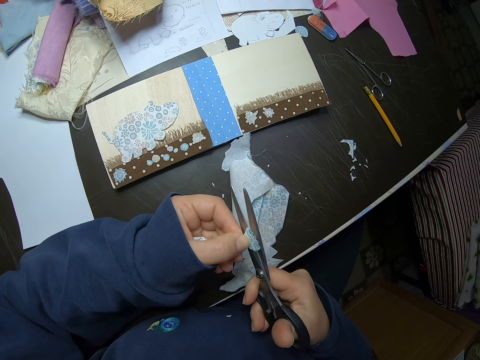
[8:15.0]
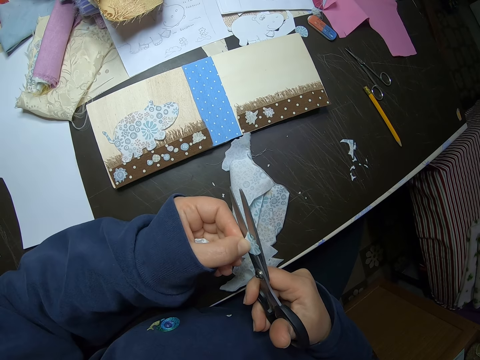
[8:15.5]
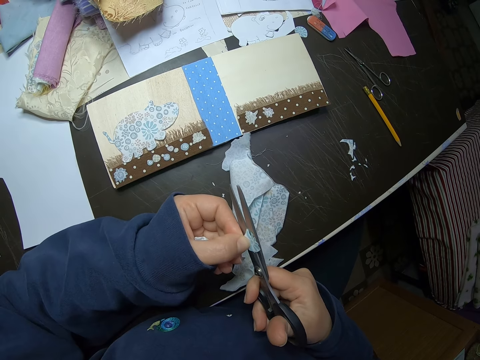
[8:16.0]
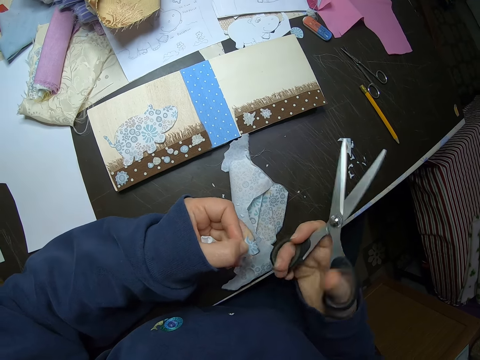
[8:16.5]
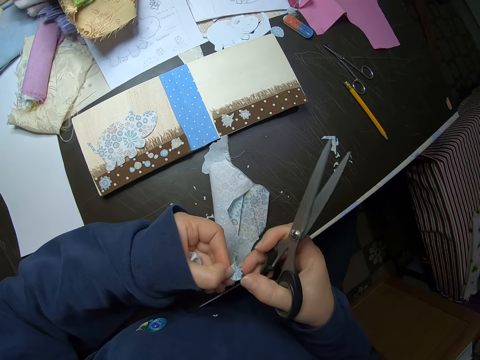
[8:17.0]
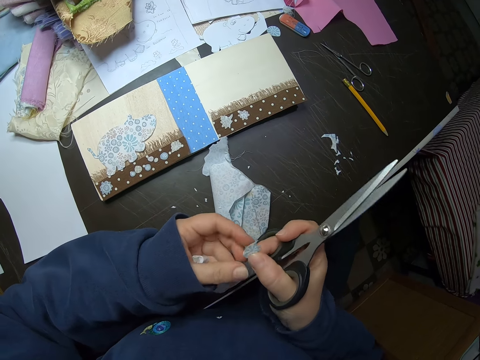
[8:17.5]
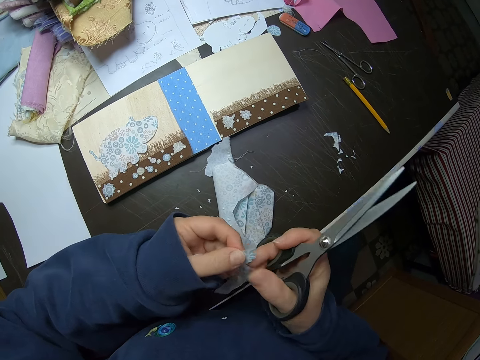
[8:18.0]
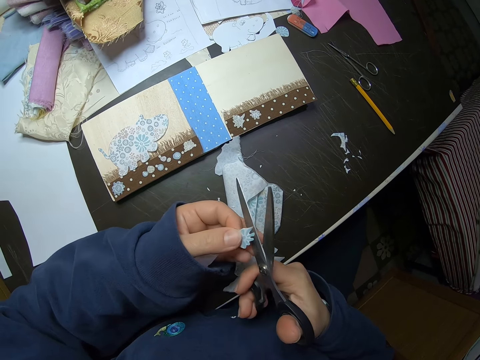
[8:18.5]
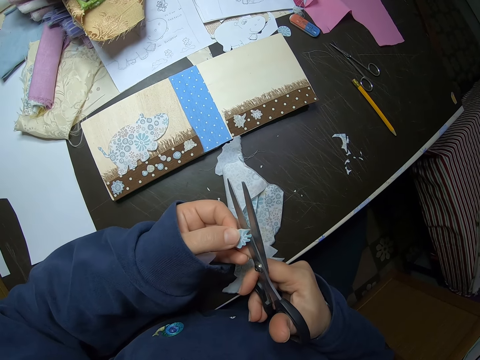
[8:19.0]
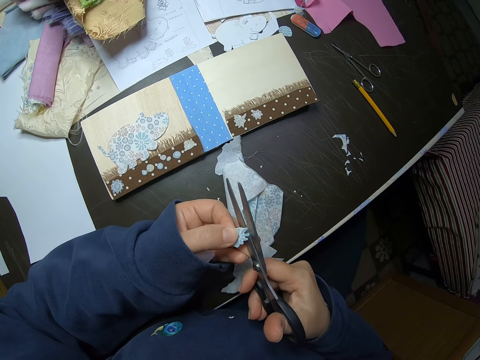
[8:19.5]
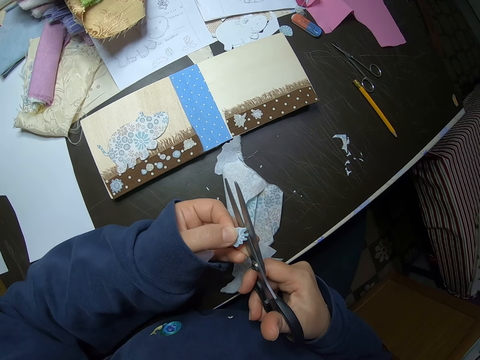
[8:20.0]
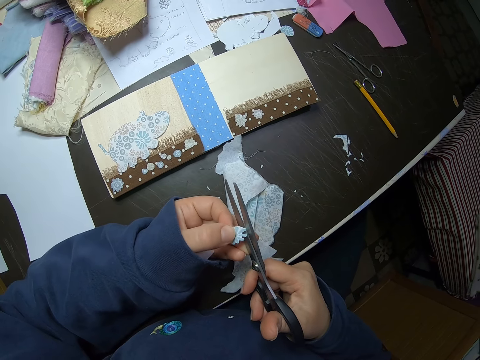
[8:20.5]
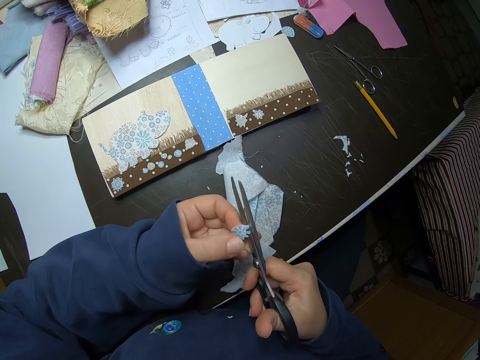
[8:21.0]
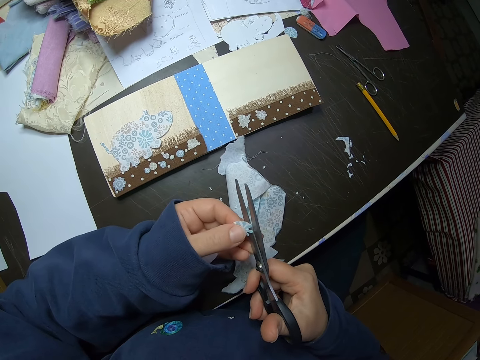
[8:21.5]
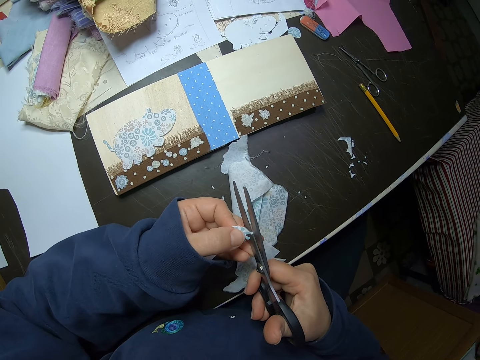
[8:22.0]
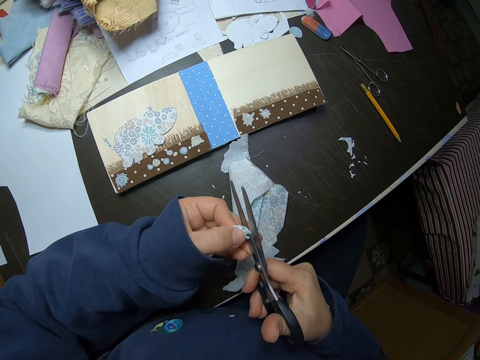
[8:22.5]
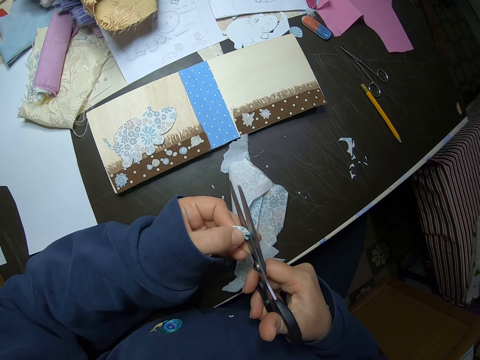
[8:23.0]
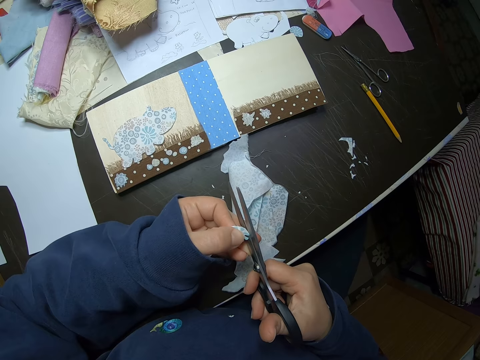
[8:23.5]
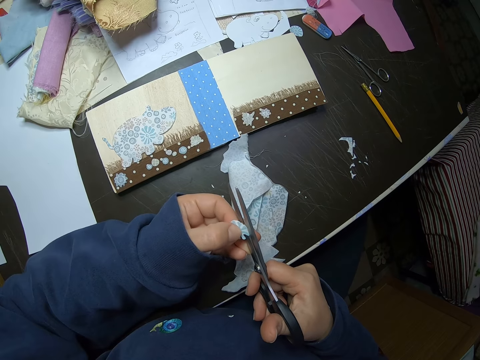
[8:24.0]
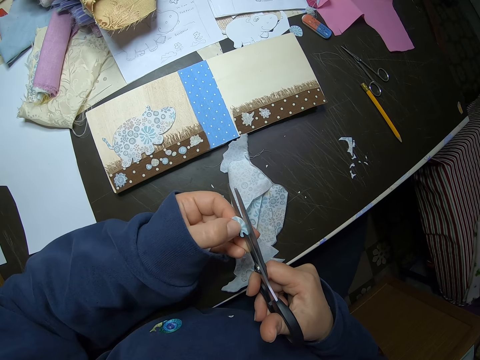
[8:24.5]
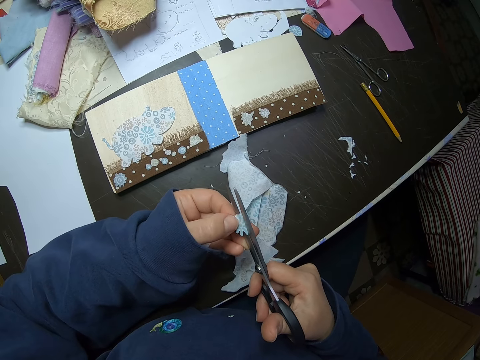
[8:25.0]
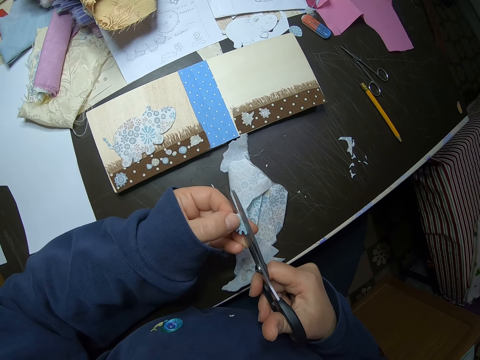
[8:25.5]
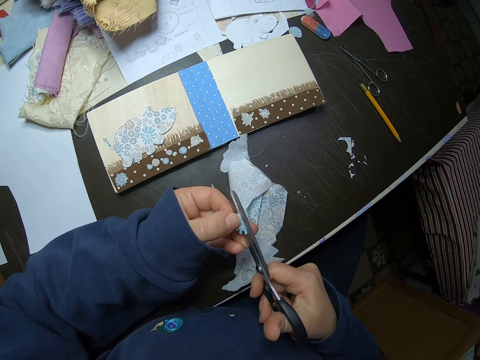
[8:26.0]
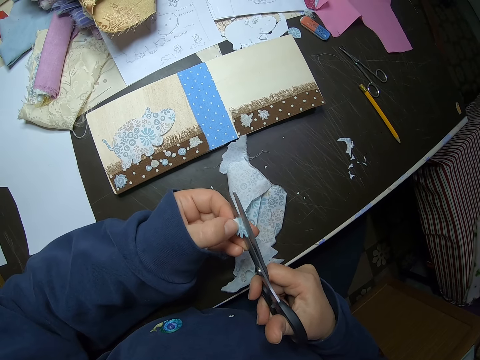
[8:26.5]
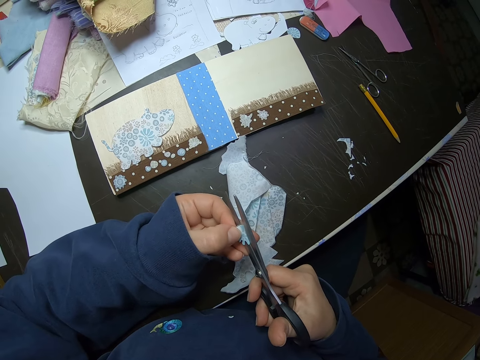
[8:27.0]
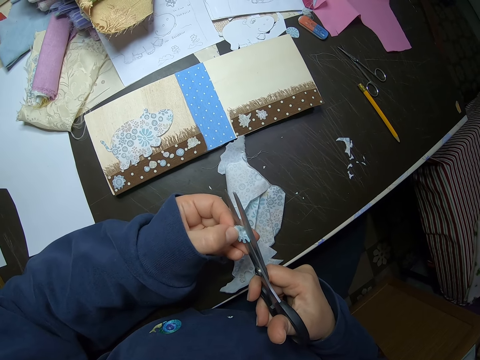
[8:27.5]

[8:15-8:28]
The camera wearer touches the piece of cloth. She holds the piece of fabric with both hands. She cuts the piece of fabric gently with scissors. She adjusts the piece of fabric with her left hand.
